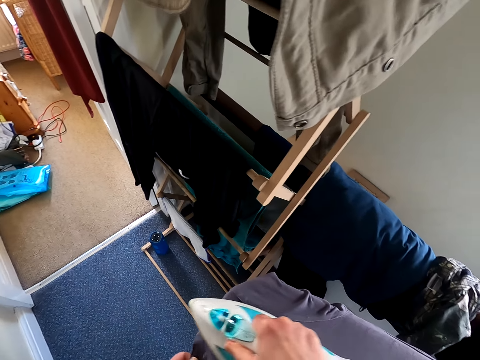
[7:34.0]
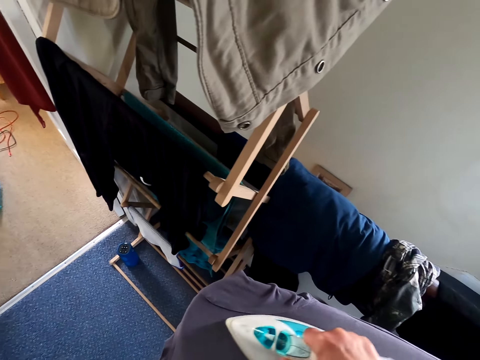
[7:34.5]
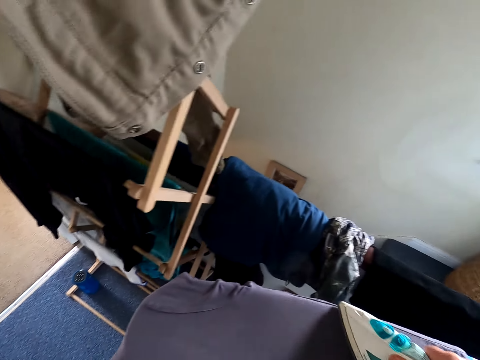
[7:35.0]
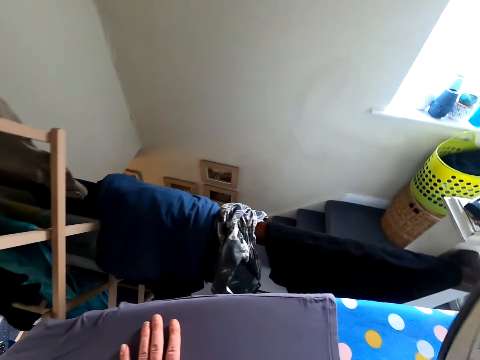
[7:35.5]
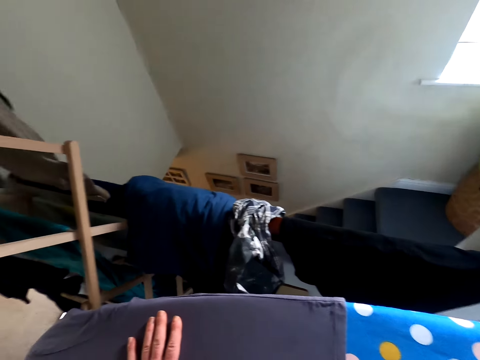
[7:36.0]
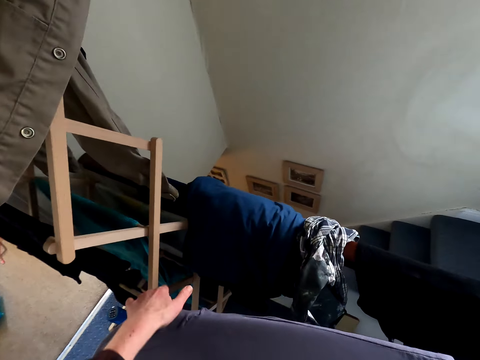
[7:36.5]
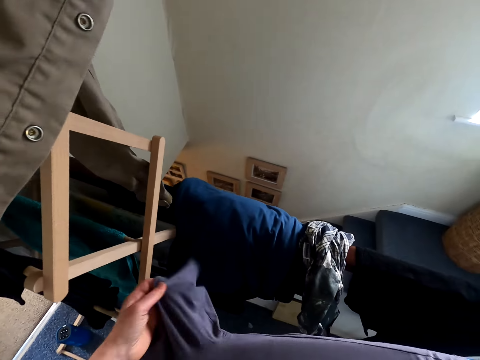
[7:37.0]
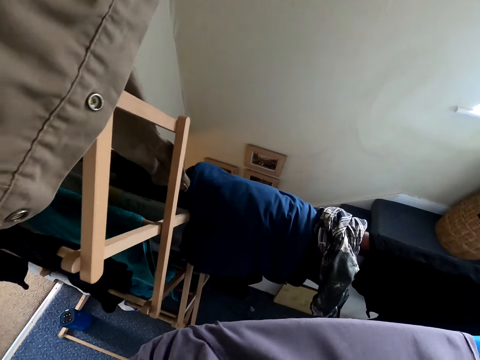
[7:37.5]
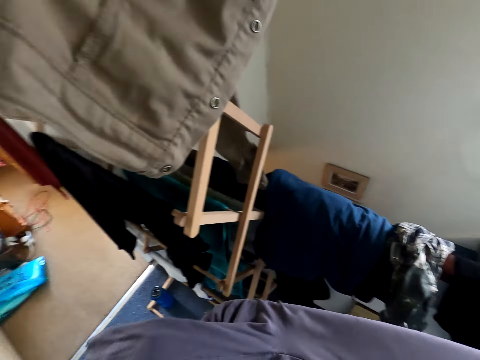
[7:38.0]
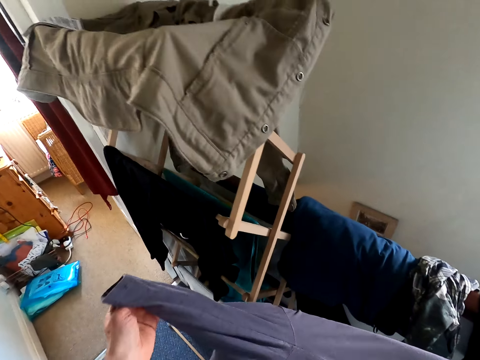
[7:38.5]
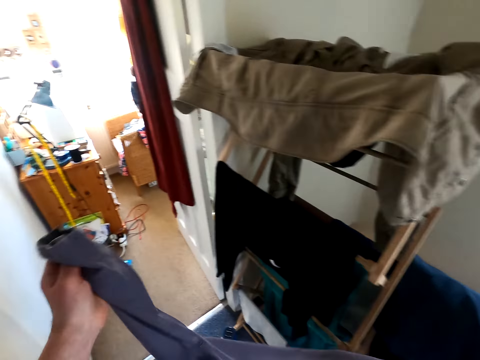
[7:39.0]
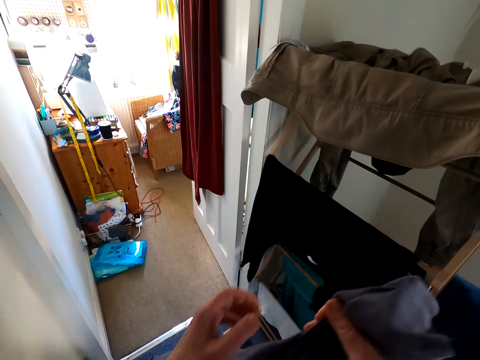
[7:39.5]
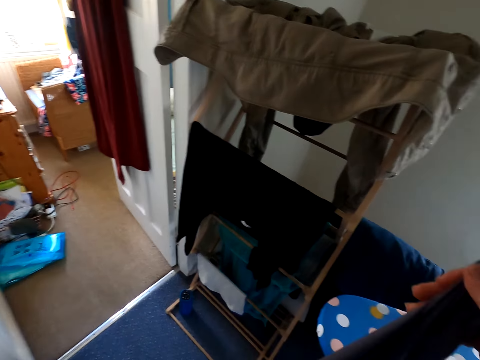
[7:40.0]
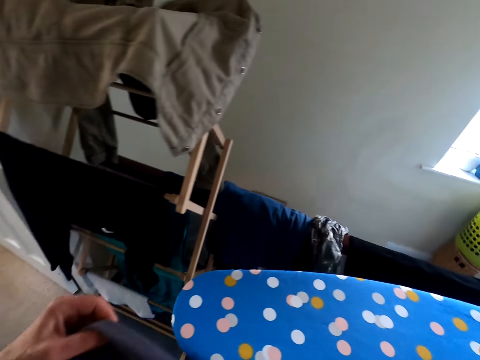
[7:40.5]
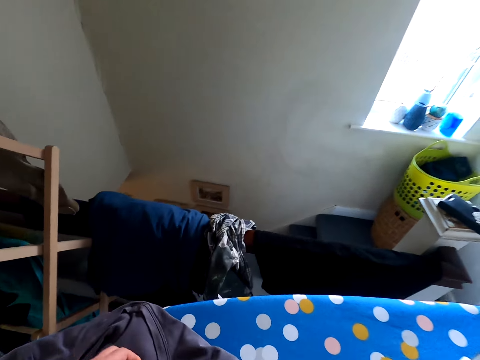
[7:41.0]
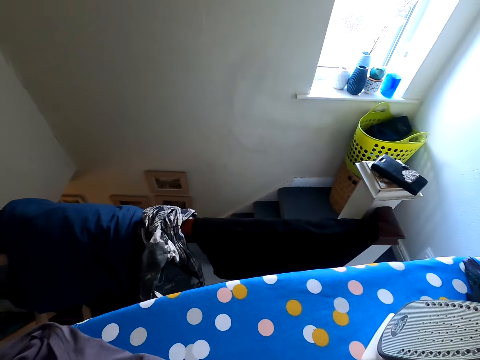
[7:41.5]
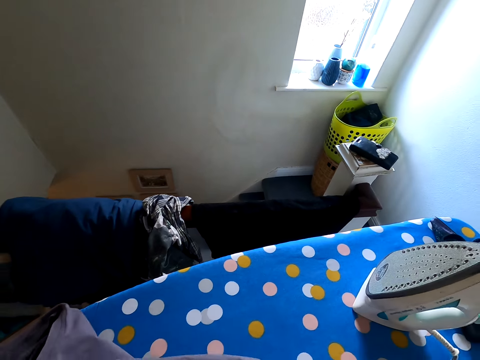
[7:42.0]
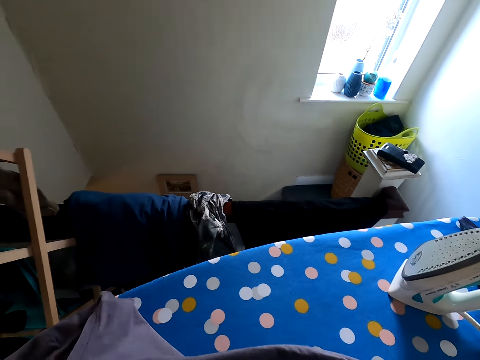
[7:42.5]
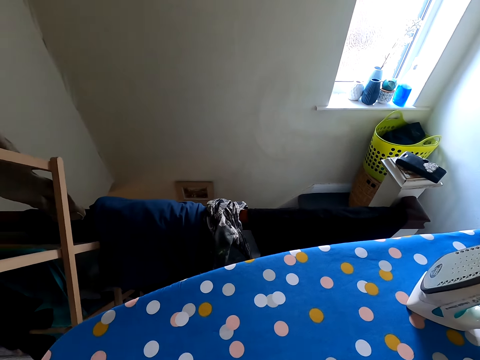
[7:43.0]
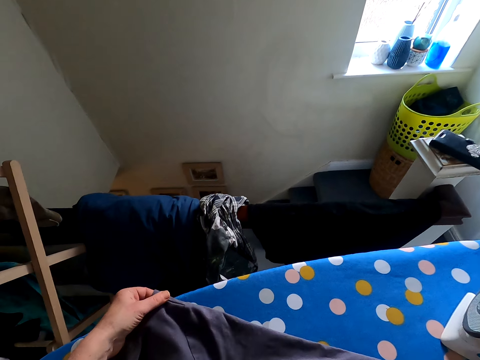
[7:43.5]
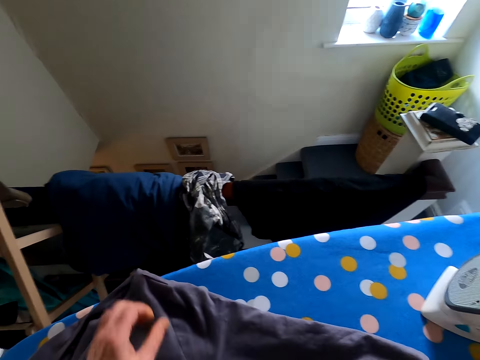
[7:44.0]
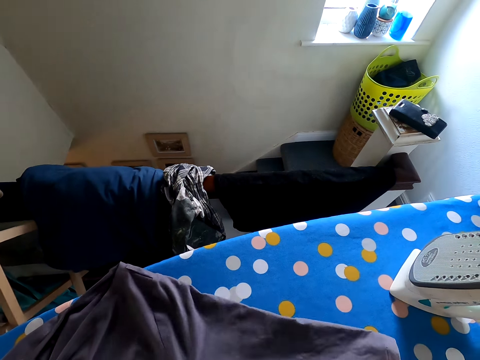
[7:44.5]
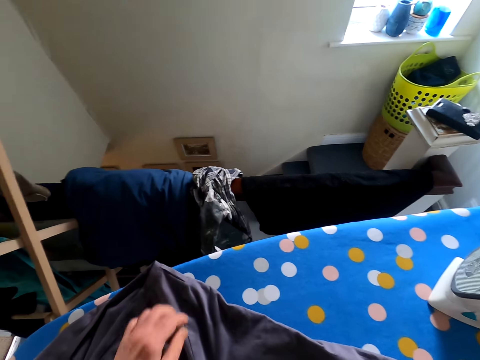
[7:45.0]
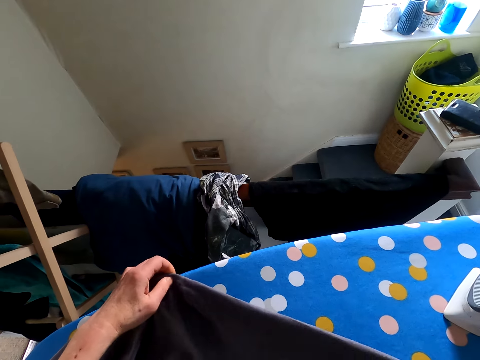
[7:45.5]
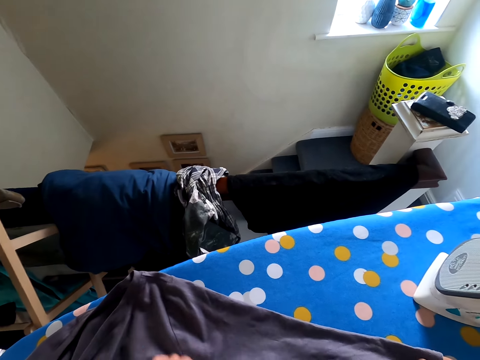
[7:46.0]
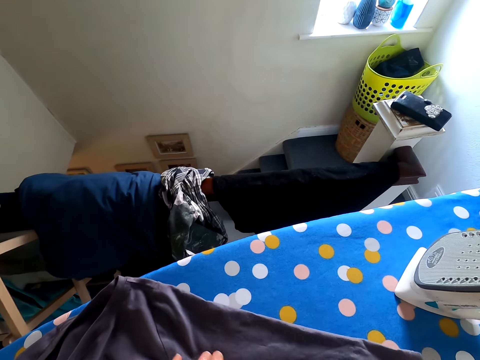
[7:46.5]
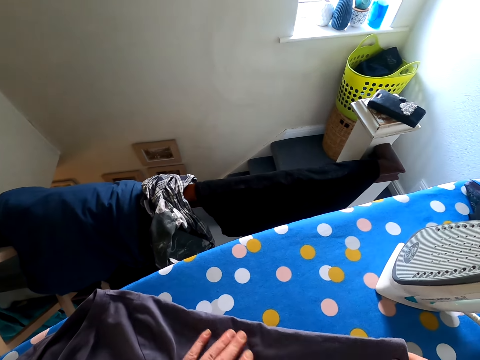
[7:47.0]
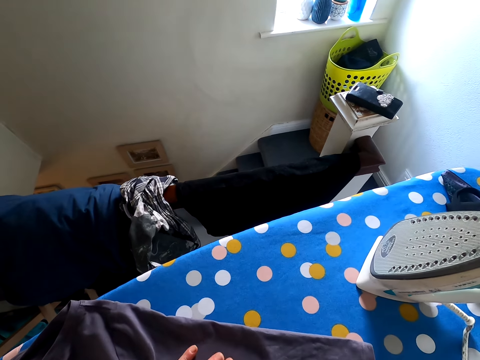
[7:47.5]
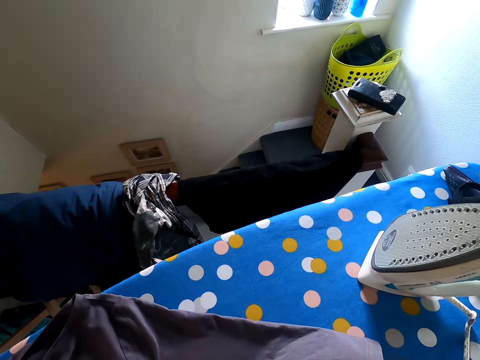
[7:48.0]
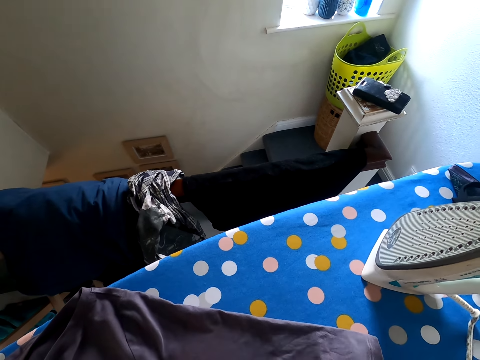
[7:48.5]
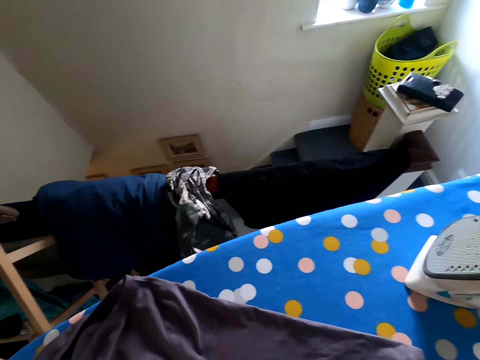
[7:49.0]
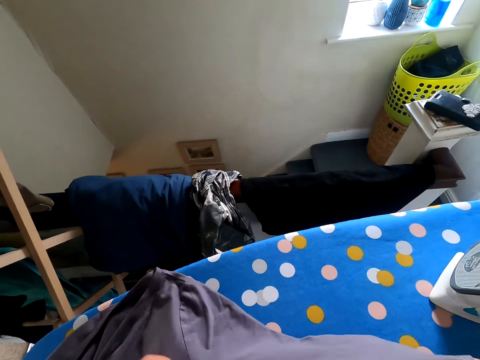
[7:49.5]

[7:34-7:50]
The camera wearer puts the iron down. They touch the top. They adjust the cloth on the ironing table. They remove the top from the iron stand. They put the top on the iron stand. They touch the top.

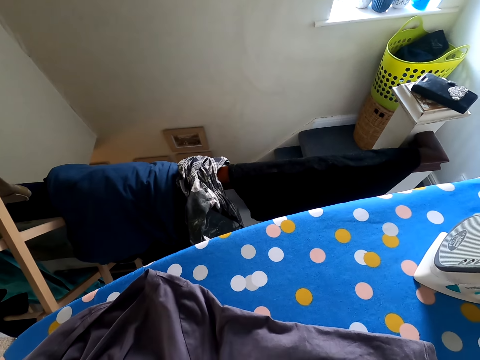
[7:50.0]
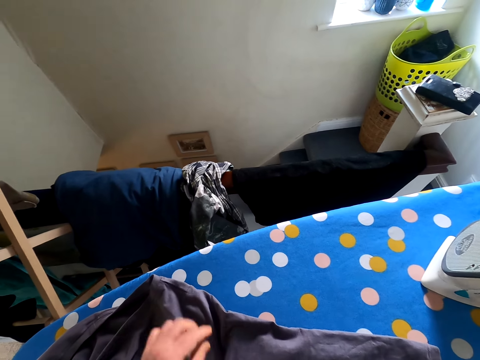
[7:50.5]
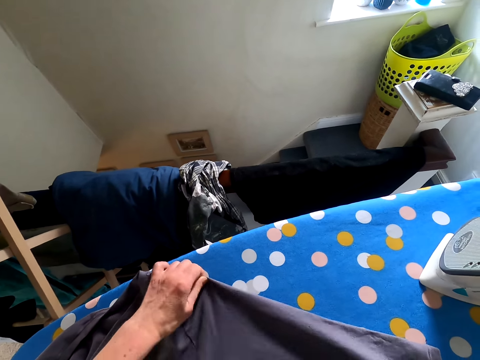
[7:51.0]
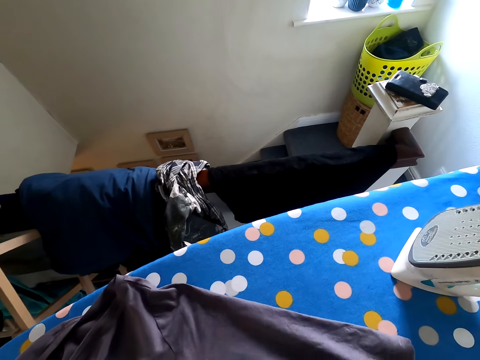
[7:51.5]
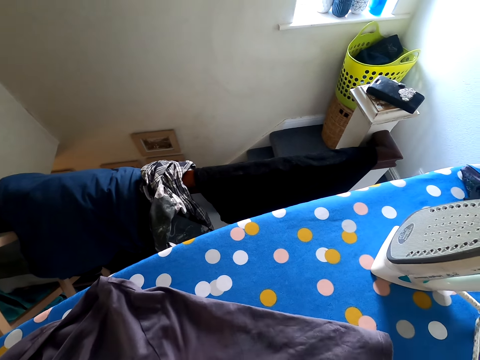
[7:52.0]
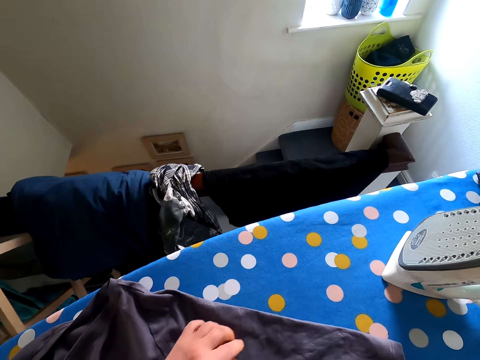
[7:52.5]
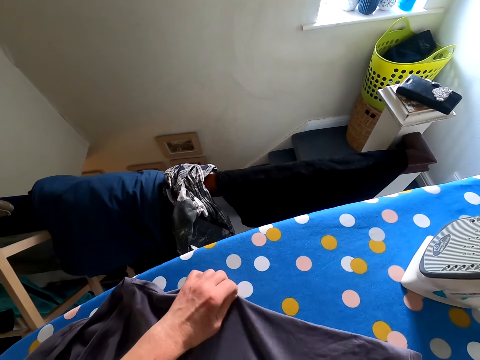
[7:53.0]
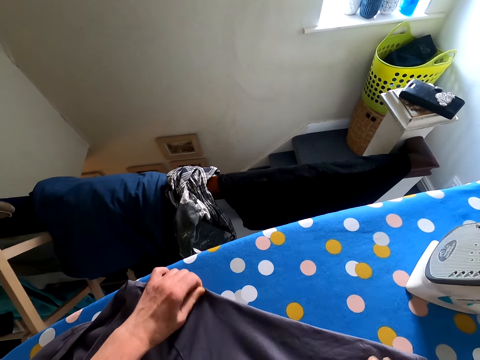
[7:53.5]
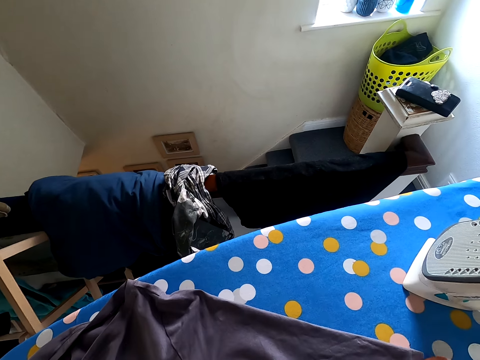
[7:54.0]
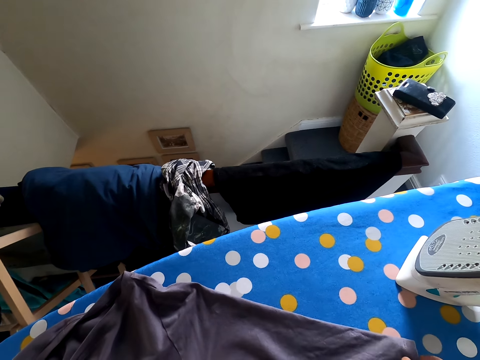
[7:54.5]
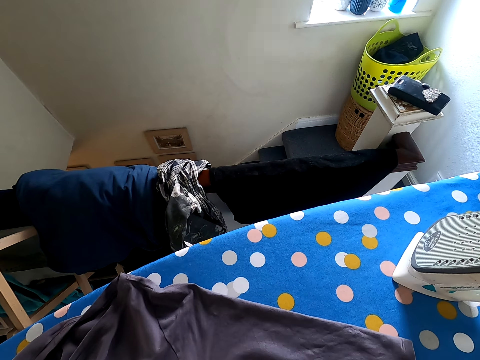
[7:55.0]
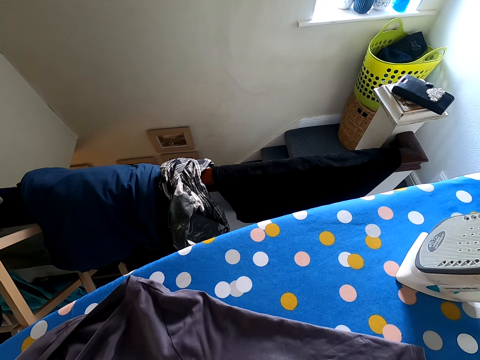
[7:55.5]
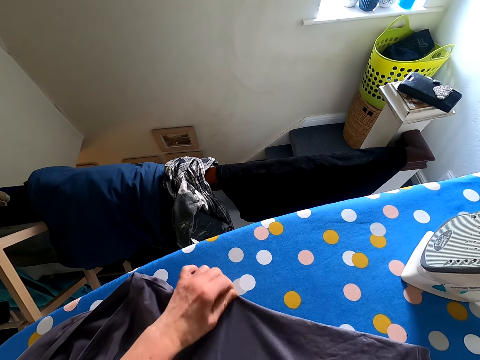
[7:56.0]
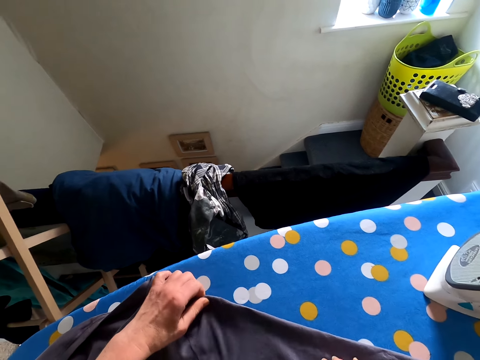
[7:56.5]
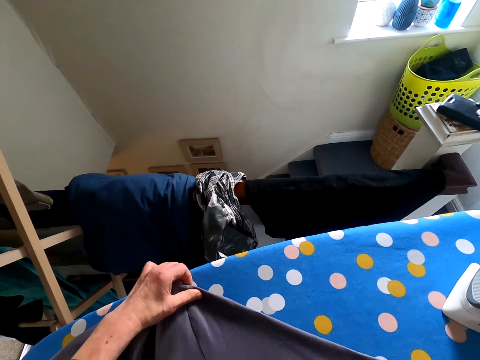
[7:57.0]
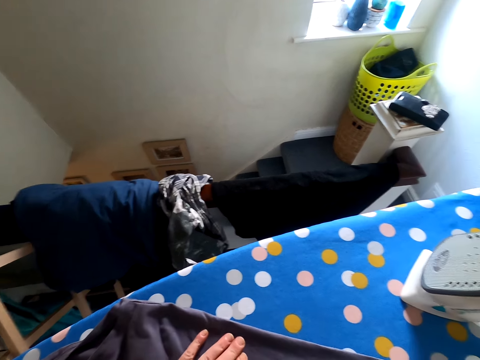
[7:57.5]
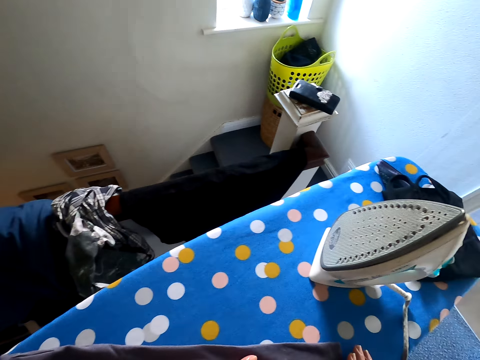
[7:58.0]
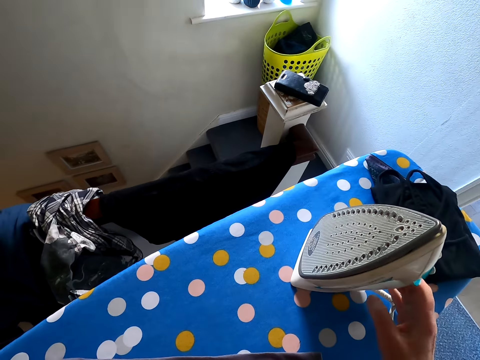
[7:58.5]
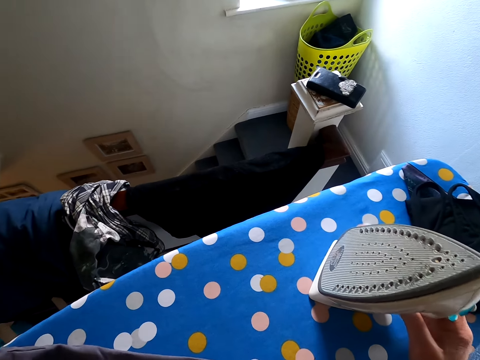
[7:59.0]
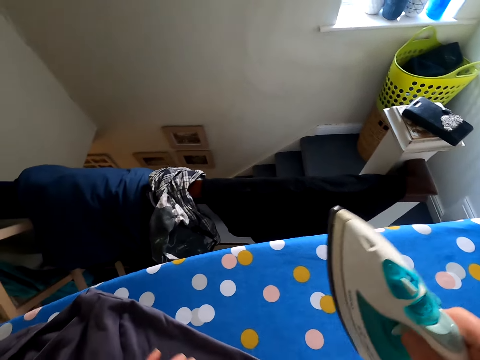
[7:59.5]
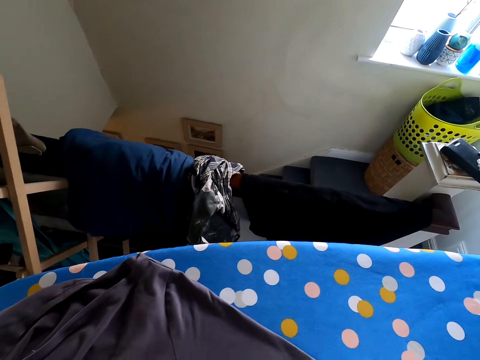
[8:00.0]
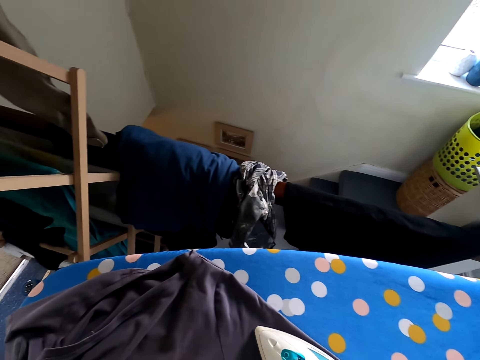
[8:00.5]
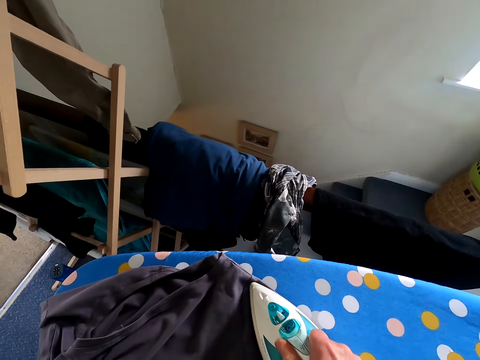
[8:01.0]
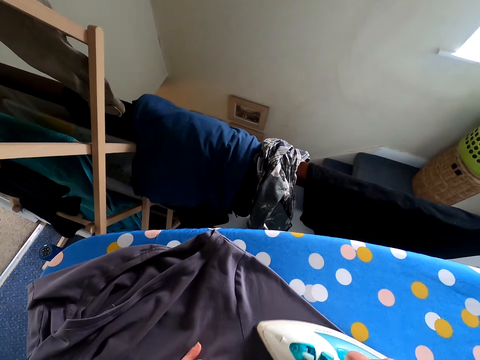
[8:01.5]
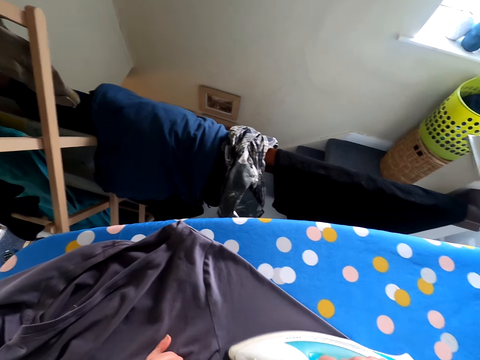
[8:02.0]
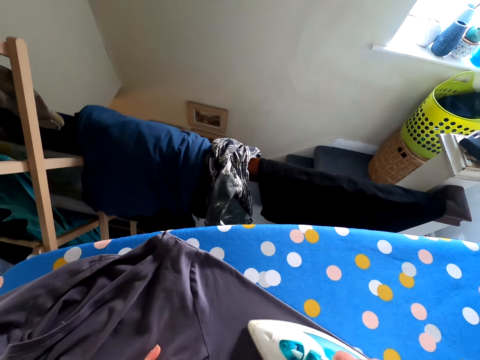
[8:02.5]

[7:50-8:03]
The camera wearer holds the iron. They pick up the iron box from the ironing table. They iron the cloth.
